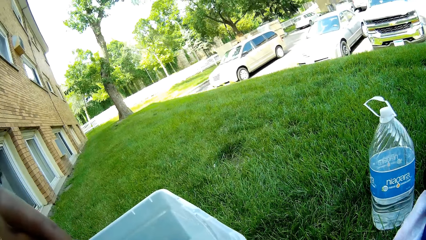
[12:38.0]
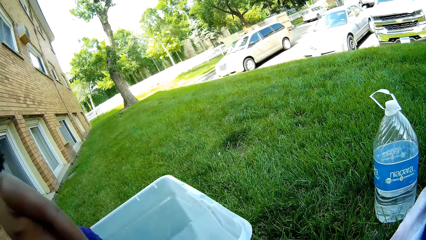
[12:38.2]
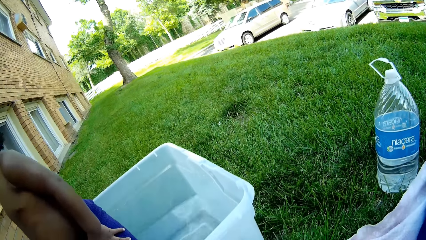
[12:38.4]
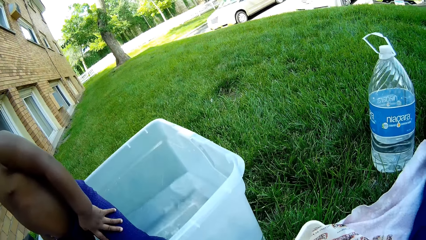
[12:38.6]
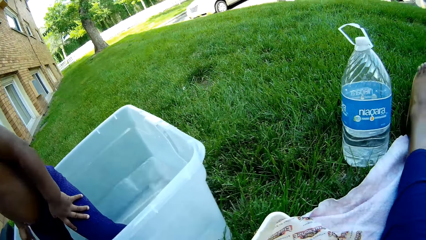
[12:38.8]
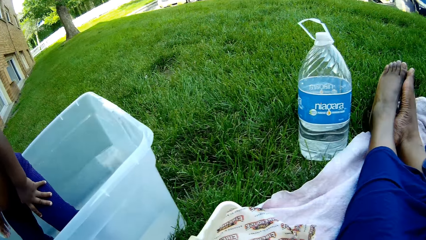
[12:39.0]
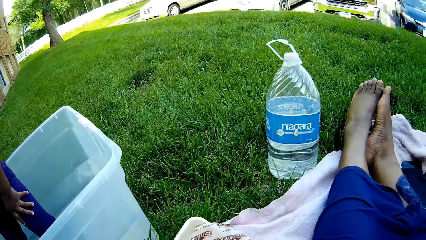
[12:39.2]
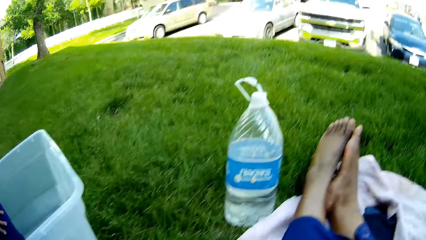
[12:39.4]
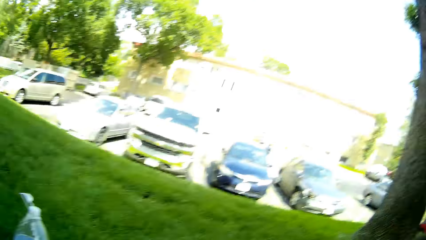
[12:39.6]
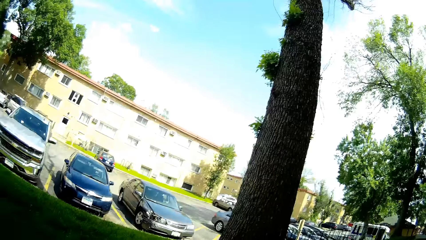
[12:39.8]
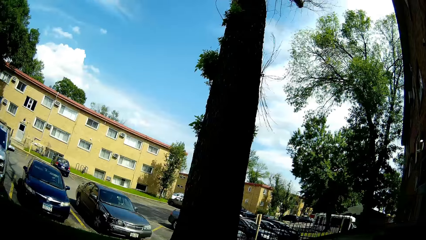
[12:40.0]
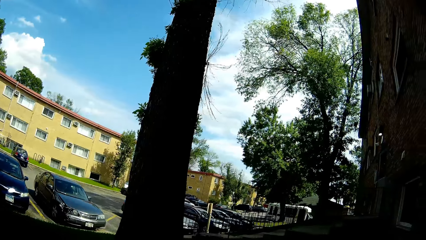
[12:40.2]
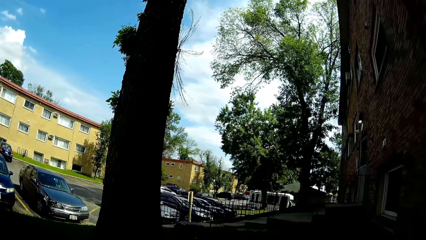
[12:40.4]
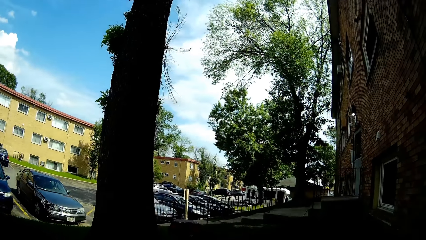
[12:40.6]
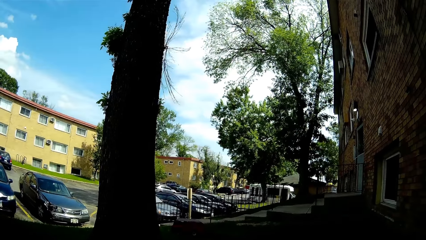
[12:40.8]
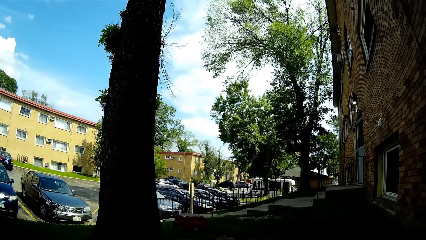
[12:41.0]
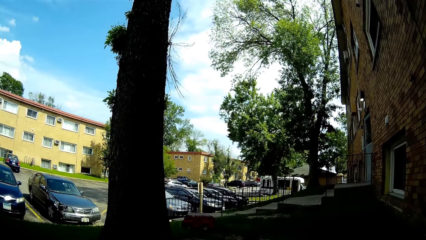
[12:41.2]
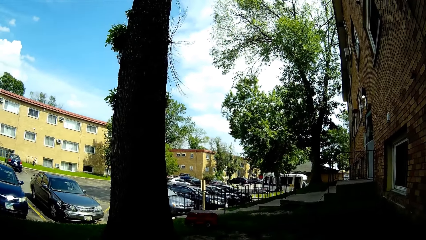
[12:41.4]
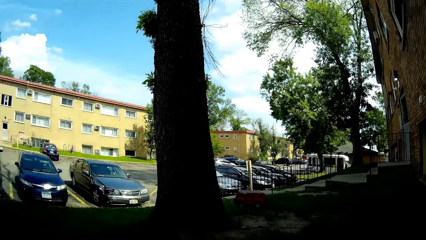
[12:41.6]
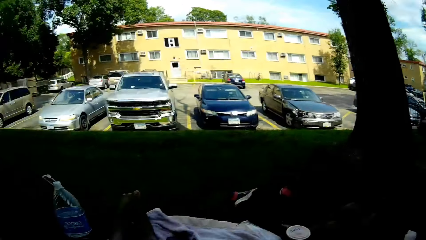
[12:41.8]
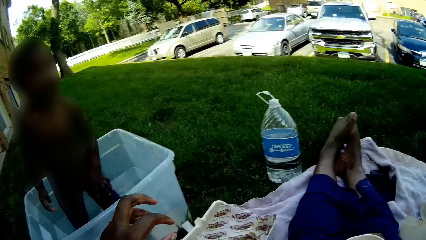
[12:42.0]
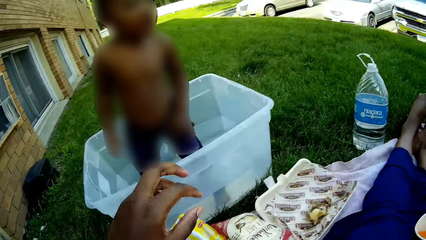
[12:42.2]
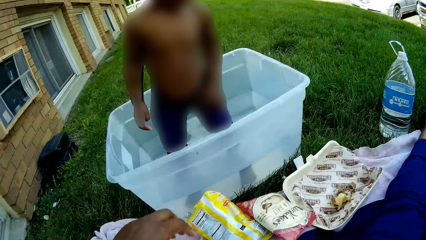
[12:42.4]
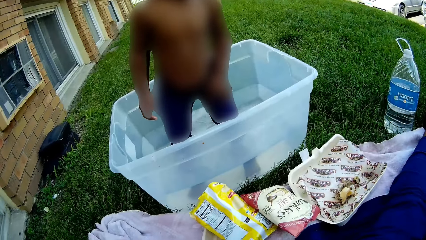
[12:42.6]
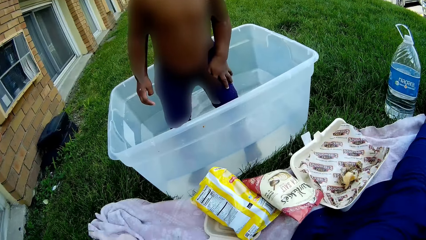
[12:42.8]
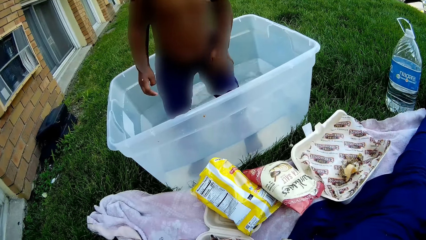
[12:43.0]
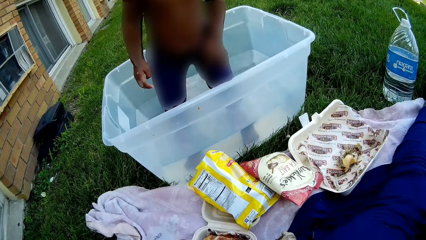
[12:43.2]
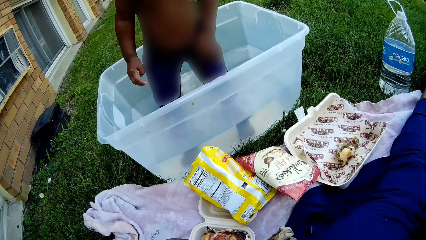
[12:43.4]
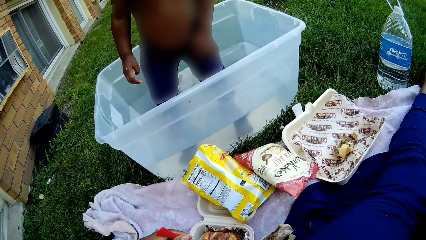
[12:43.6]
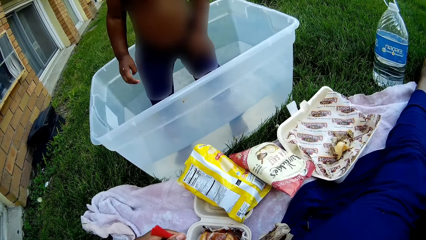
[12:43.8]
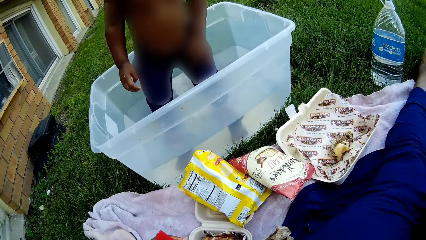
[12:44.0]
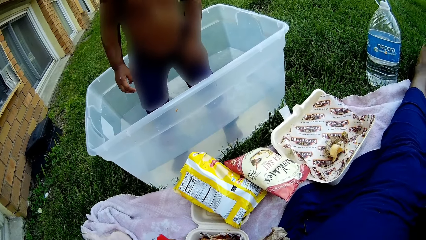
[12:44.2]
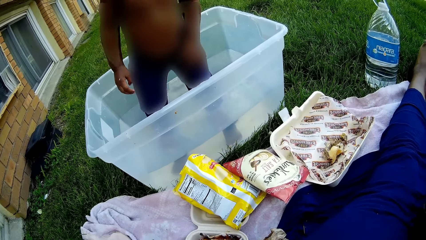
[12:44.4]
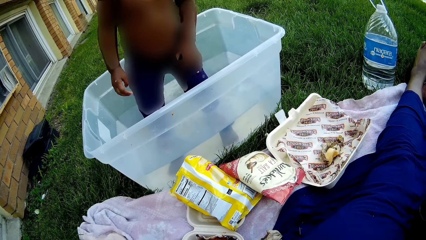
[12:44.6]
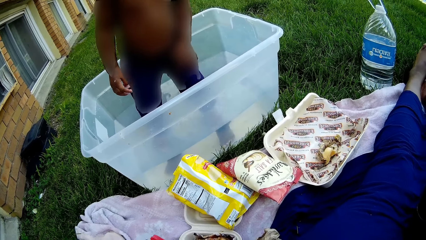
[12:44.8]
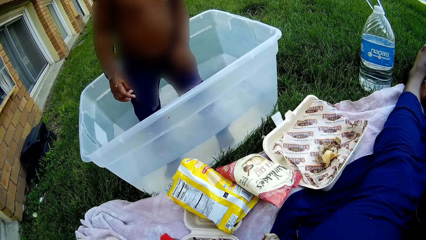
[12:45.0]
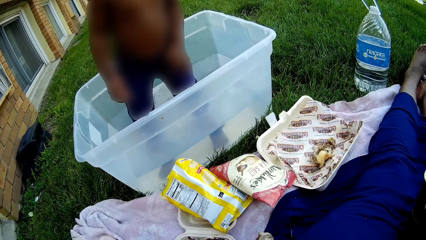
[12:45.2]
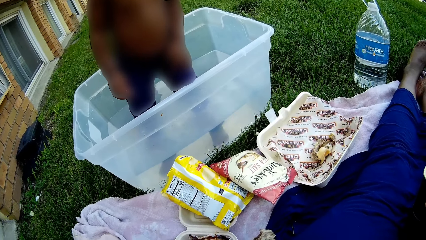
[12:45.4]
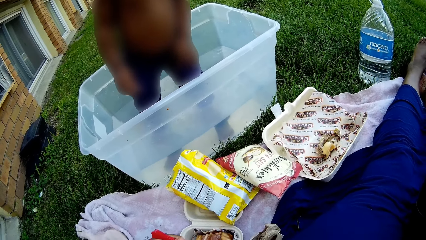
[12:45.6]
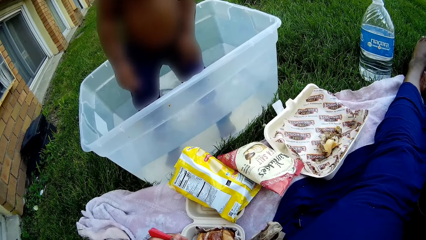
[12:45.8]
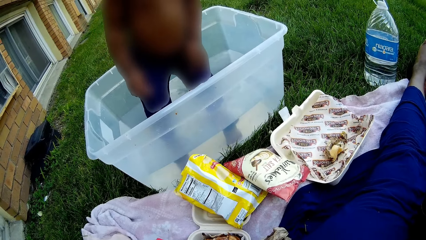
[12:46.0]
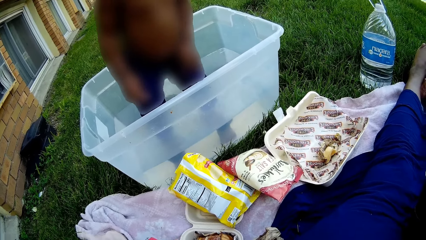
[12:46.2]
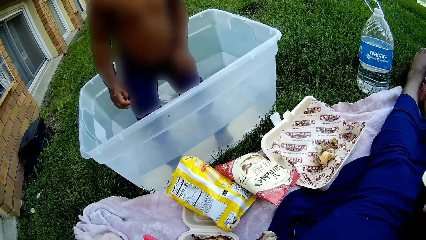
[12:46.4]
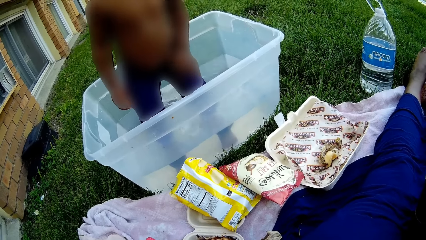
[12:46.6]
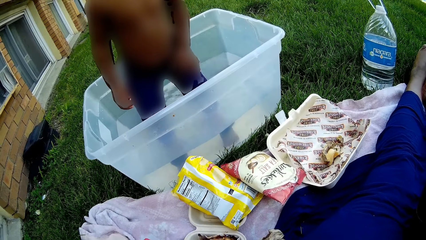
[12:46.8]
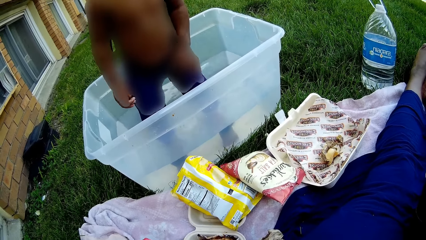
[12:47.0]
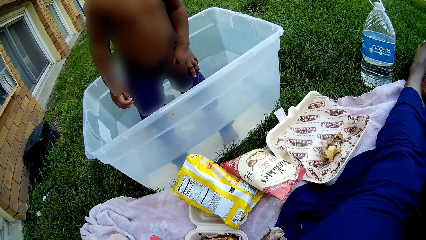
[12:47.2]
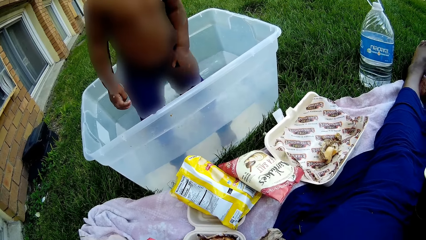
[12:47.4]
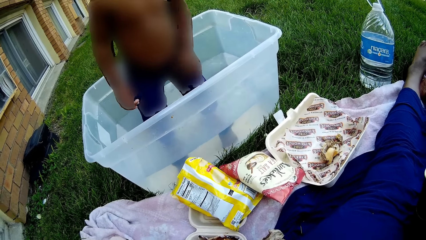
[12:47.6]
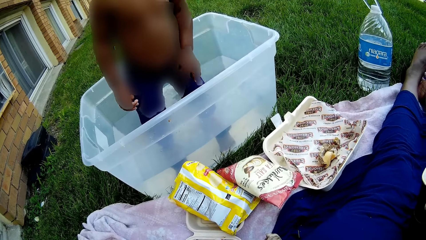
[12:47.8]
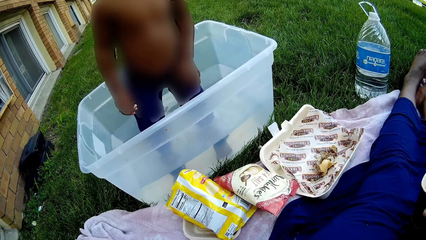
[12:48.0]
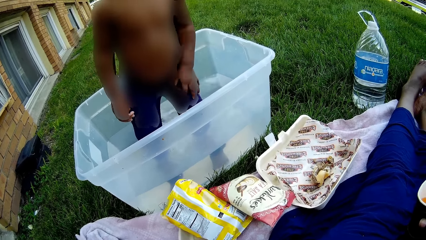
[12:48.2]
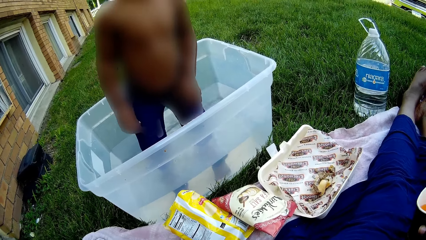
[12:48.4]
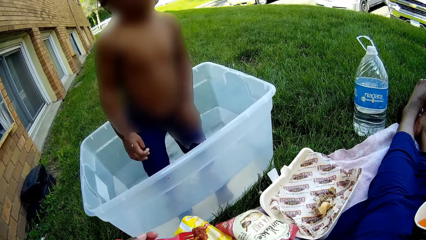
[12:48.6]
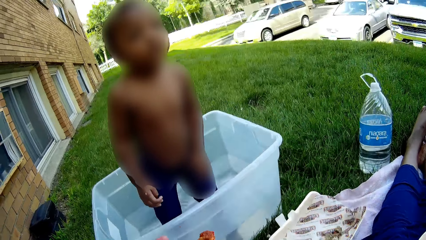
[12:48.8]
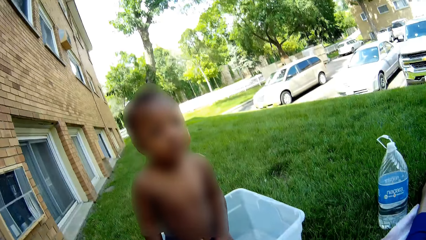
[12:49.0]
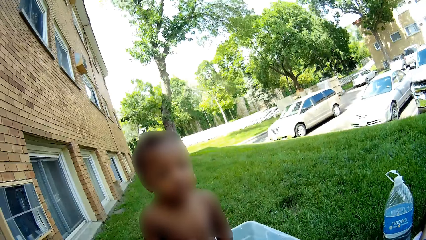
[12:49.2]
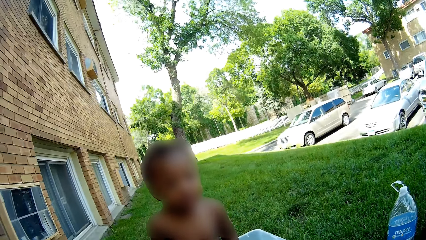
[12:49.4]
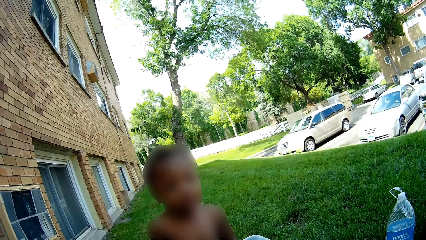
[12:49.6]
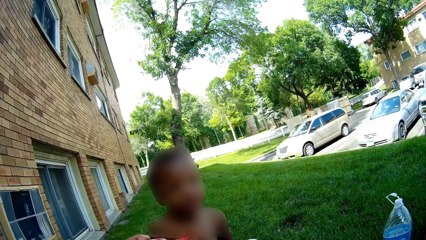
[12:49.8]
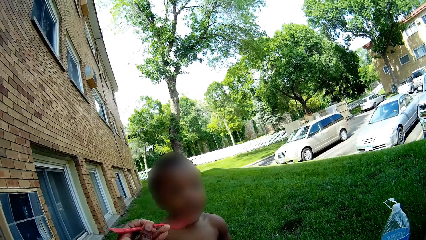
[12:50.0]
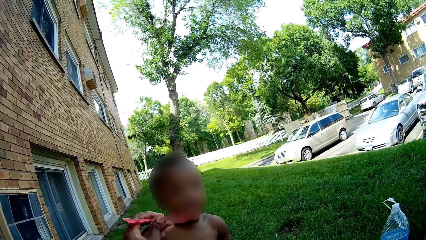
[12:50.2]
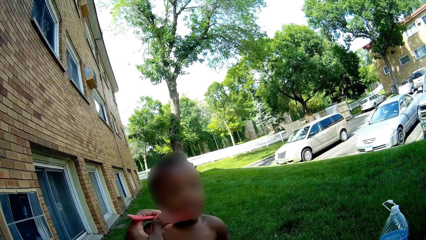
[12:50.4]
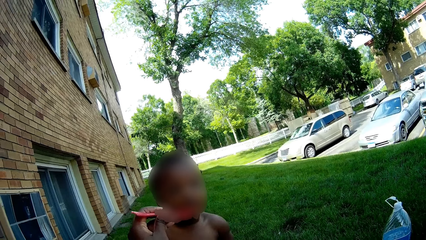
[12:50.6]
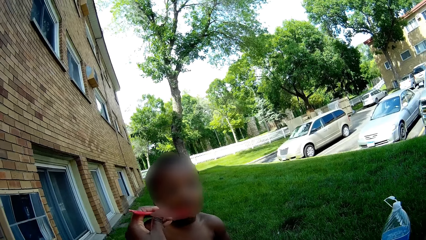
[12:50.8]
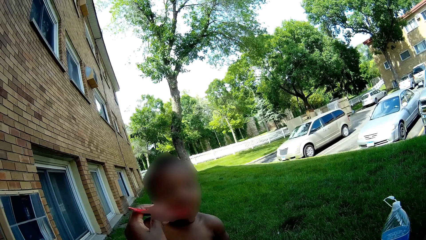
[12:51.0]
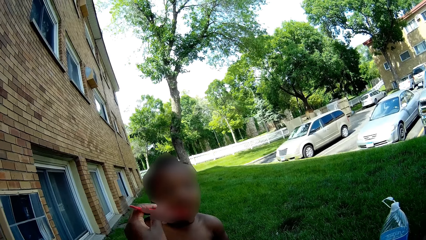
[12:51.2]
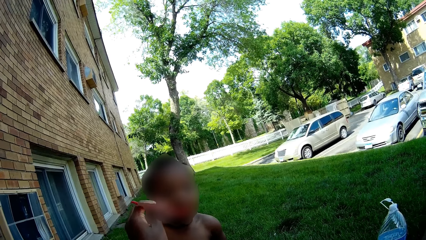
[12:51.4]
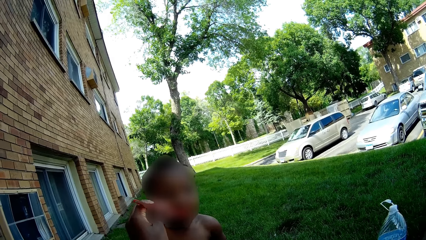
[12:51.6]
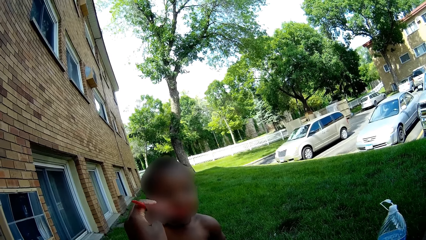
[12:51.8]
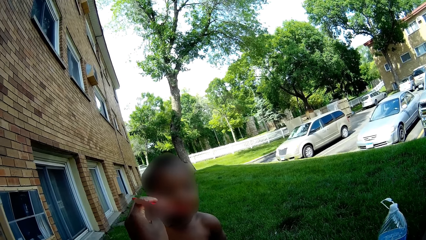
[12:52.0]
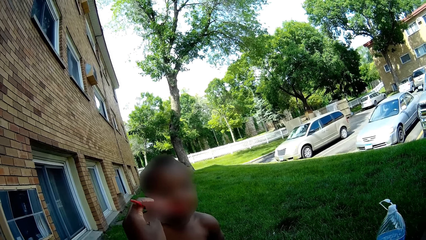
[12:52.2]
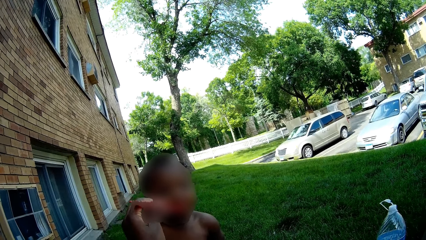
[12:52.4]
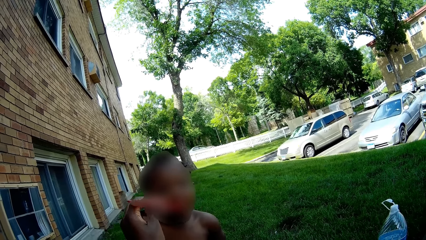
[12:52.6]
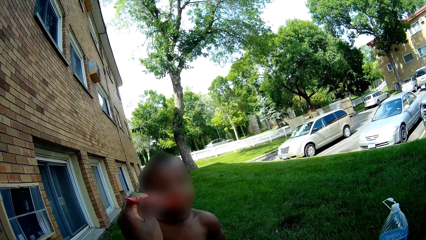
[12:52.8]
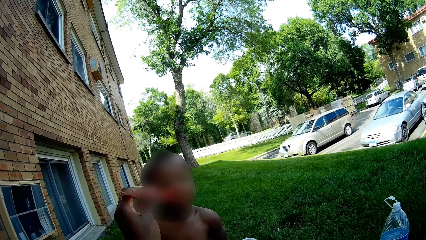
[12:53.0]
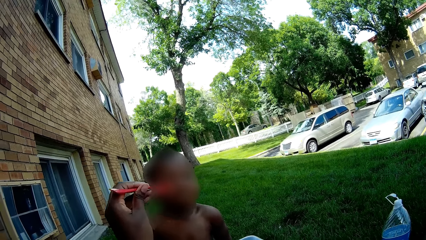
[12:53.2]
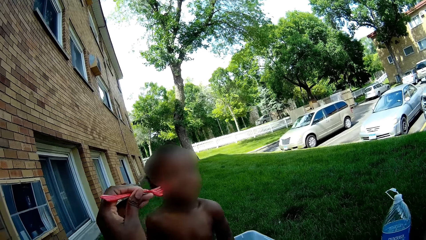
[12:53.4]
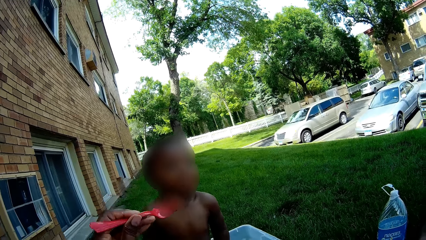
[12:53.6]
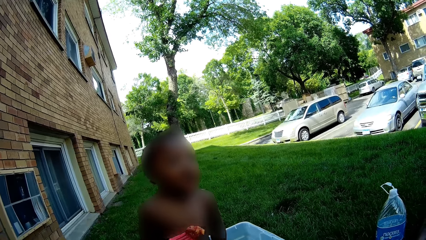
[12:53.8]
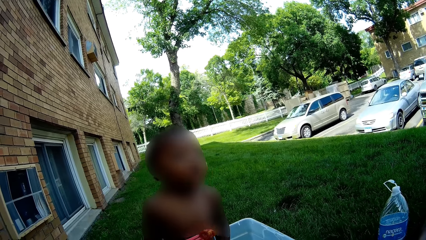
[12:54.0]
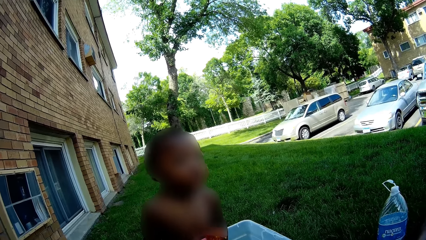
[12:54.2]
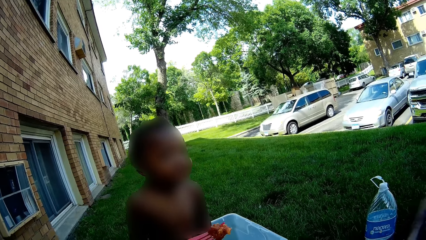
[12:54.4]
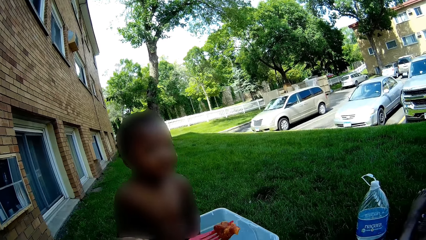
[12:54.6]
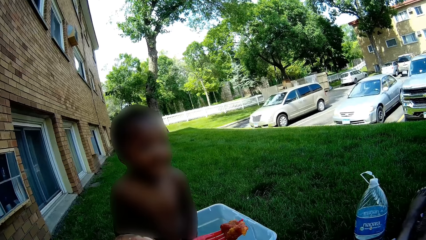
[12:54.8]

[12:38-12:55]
The camera wearer talks with a boy. She looks around the open field. She feeds the boy food with the fork in her left hand.
